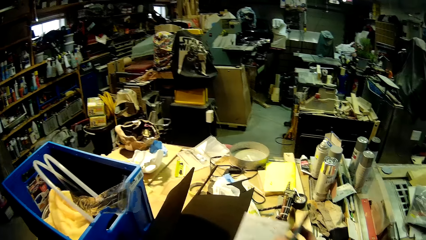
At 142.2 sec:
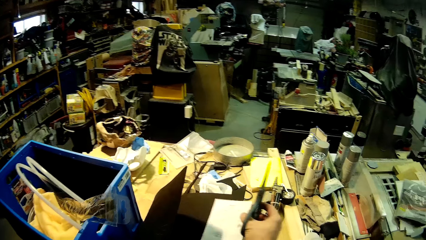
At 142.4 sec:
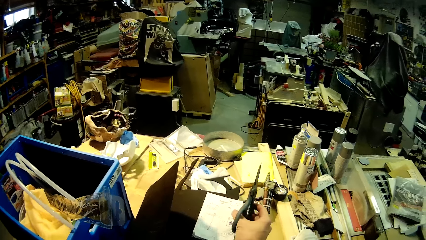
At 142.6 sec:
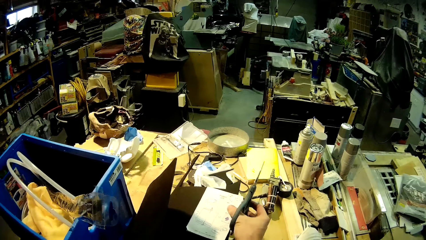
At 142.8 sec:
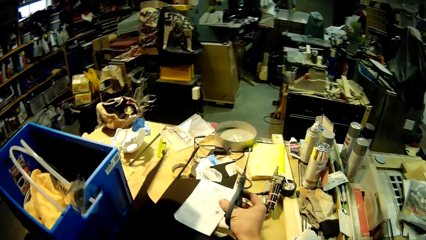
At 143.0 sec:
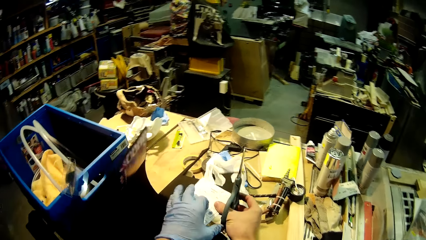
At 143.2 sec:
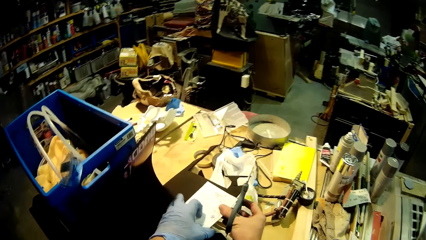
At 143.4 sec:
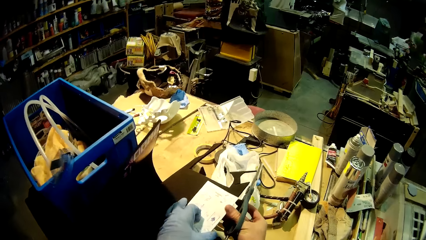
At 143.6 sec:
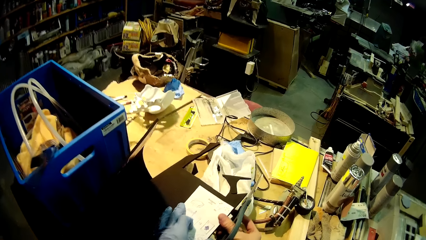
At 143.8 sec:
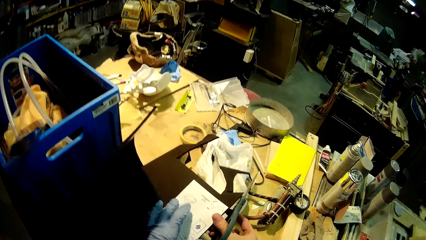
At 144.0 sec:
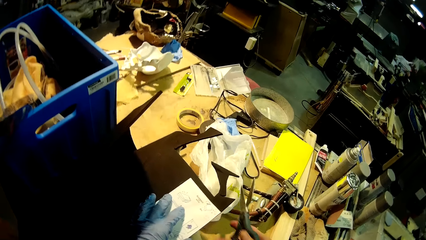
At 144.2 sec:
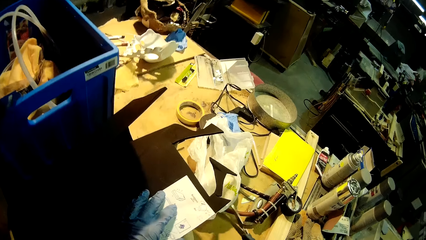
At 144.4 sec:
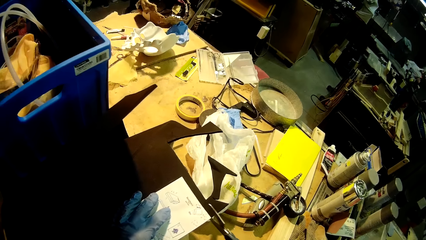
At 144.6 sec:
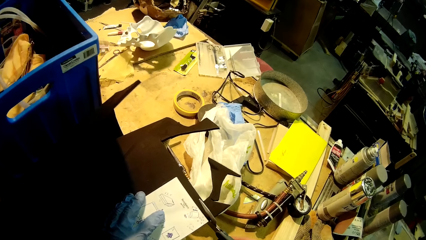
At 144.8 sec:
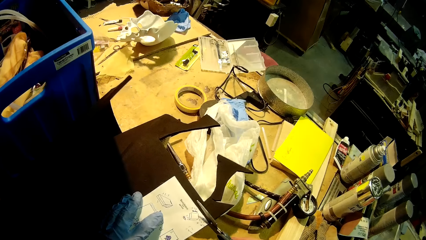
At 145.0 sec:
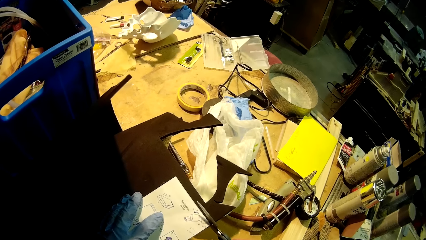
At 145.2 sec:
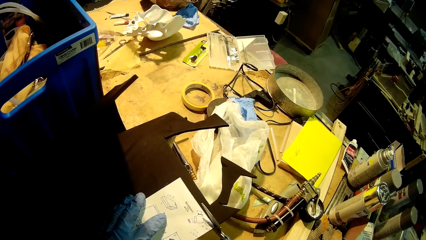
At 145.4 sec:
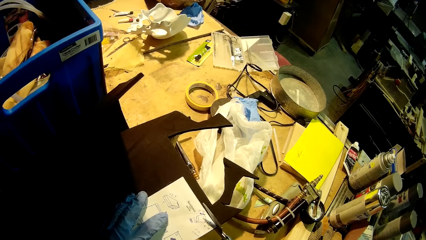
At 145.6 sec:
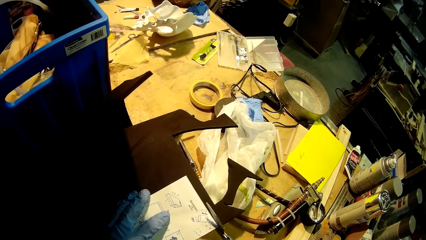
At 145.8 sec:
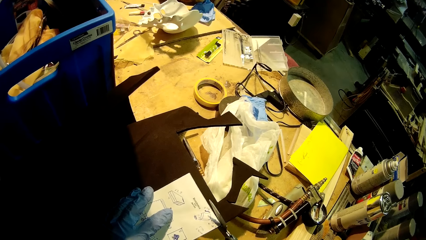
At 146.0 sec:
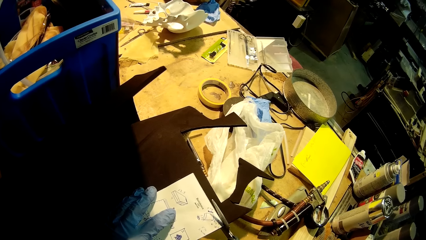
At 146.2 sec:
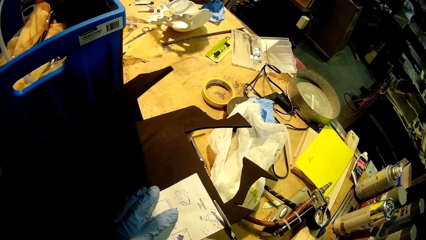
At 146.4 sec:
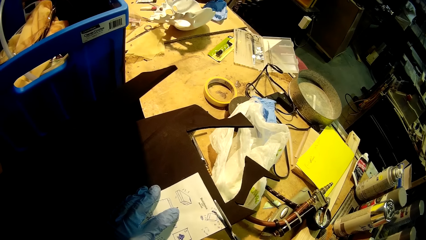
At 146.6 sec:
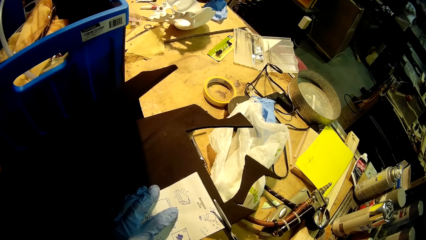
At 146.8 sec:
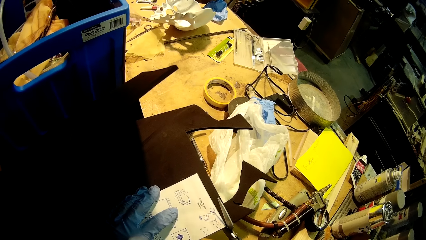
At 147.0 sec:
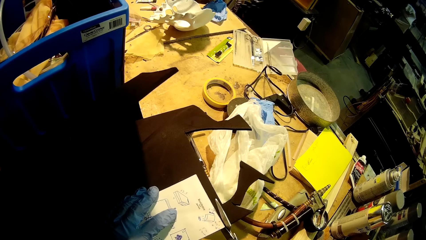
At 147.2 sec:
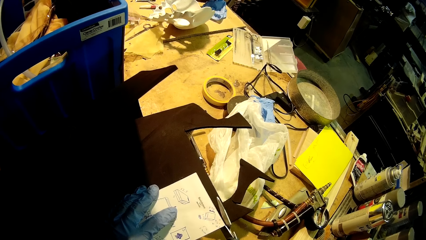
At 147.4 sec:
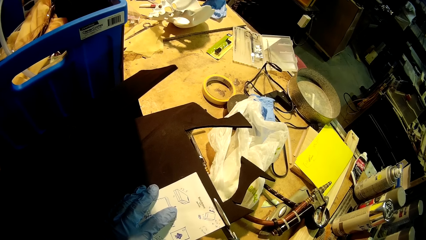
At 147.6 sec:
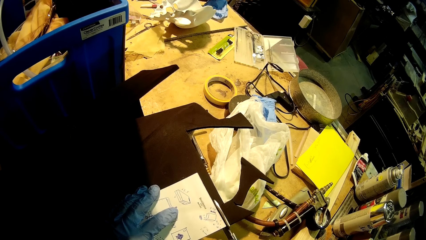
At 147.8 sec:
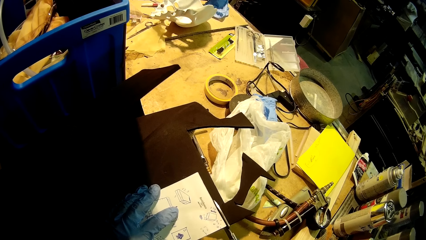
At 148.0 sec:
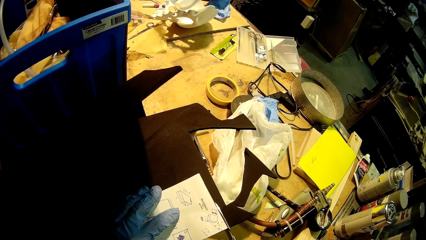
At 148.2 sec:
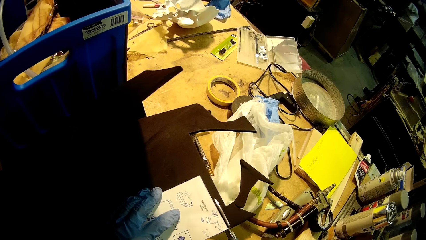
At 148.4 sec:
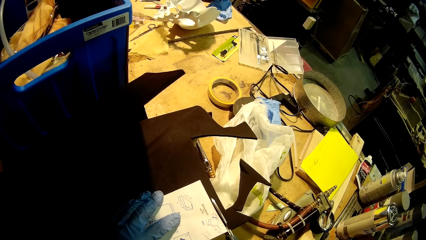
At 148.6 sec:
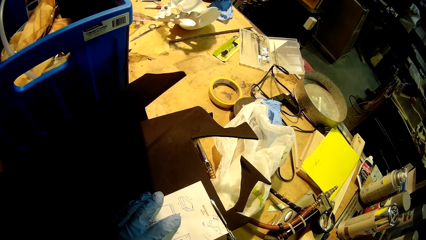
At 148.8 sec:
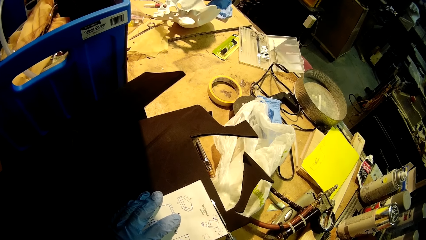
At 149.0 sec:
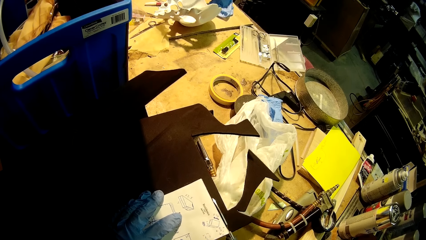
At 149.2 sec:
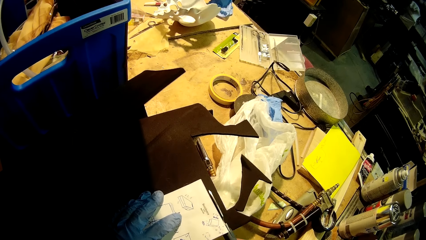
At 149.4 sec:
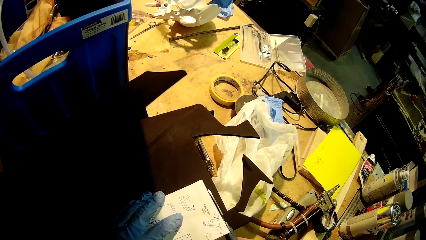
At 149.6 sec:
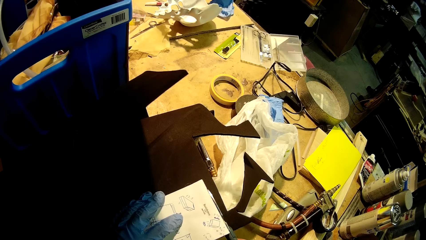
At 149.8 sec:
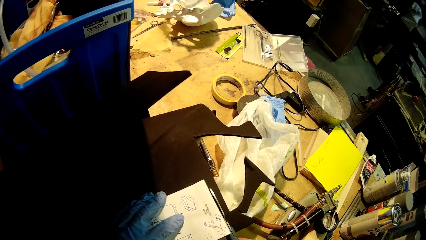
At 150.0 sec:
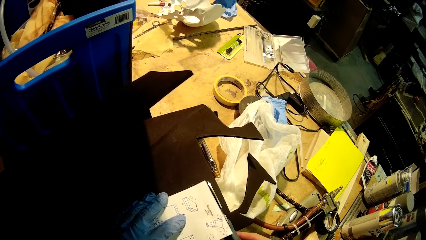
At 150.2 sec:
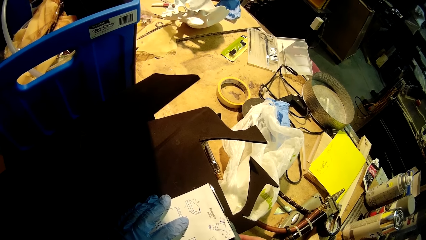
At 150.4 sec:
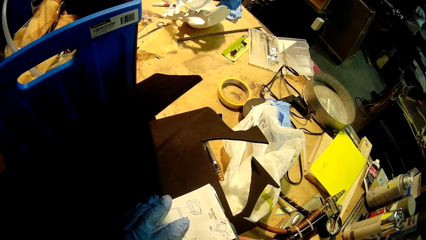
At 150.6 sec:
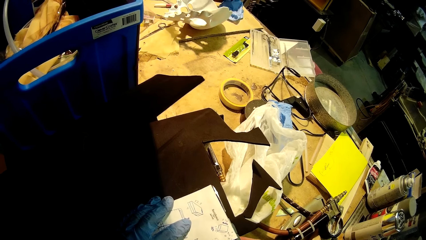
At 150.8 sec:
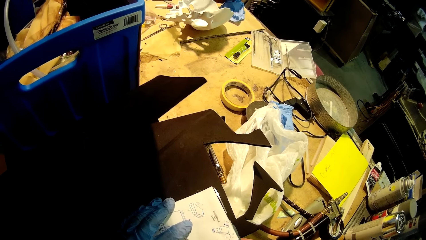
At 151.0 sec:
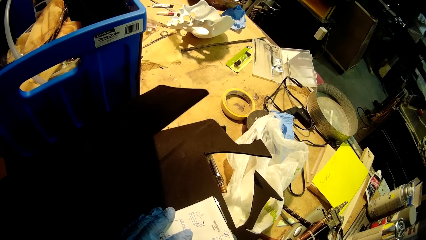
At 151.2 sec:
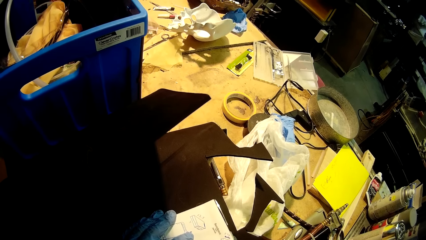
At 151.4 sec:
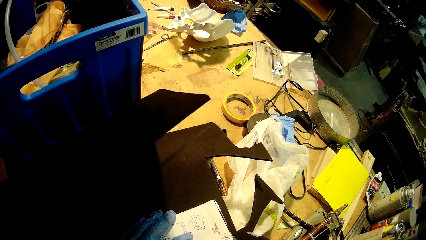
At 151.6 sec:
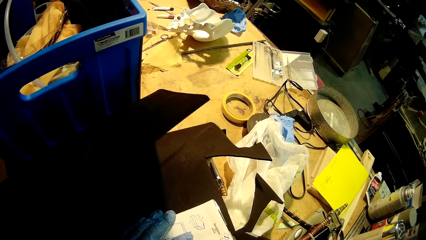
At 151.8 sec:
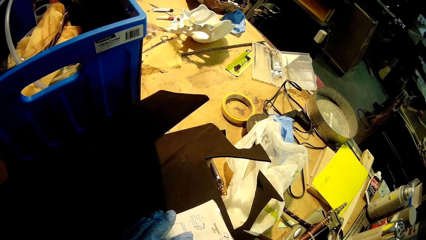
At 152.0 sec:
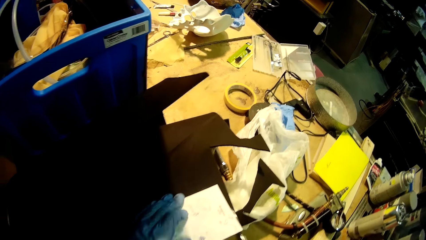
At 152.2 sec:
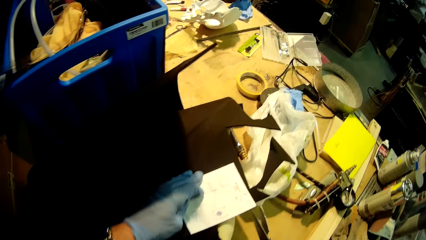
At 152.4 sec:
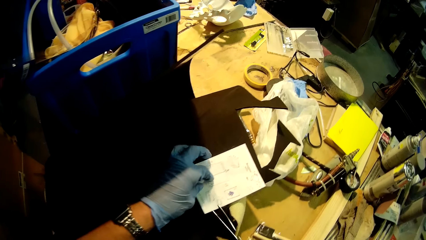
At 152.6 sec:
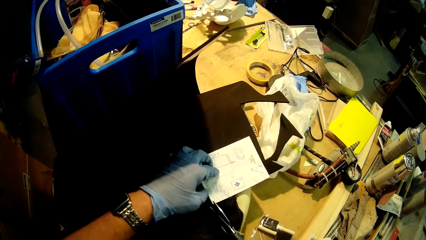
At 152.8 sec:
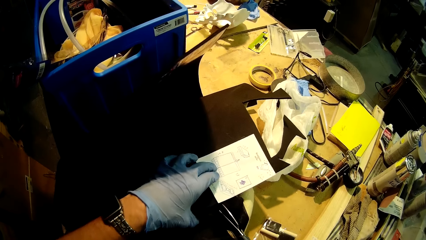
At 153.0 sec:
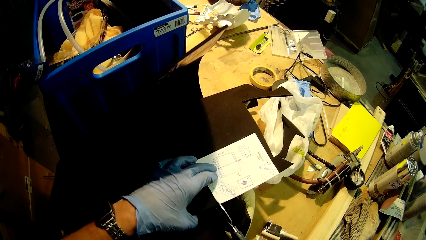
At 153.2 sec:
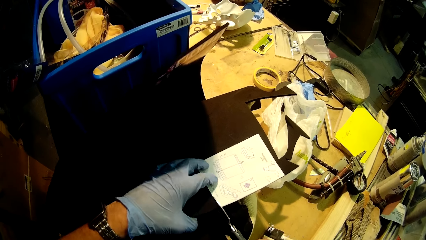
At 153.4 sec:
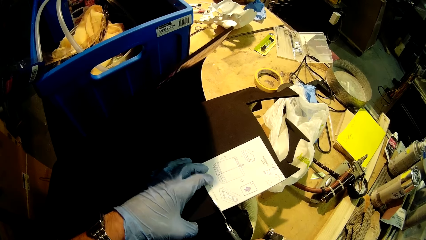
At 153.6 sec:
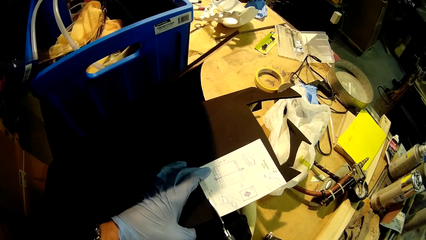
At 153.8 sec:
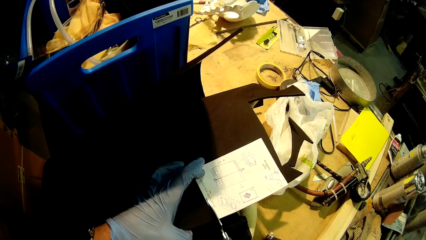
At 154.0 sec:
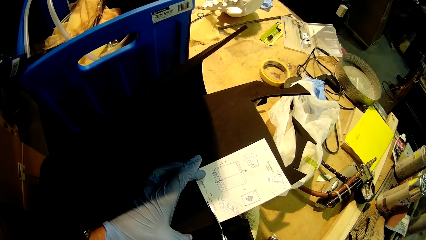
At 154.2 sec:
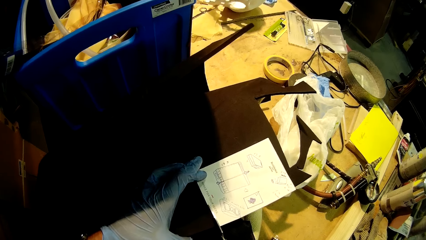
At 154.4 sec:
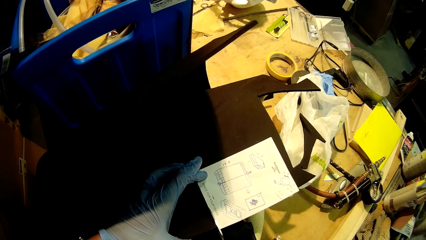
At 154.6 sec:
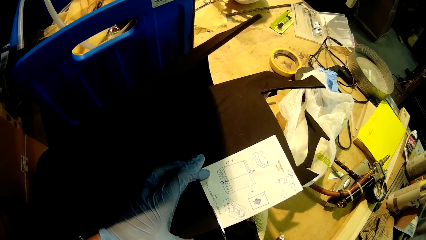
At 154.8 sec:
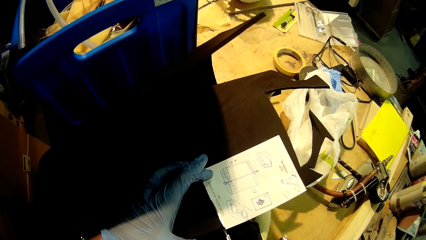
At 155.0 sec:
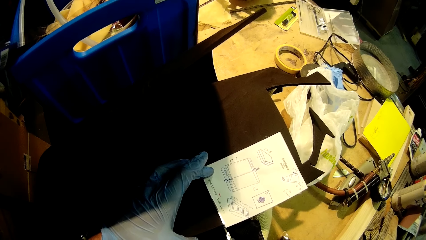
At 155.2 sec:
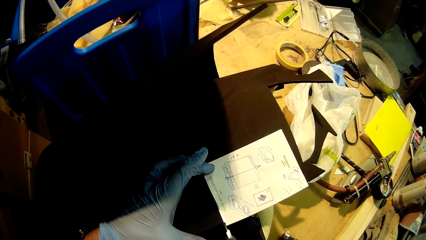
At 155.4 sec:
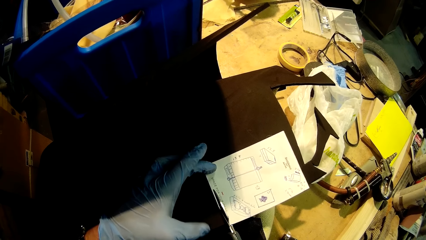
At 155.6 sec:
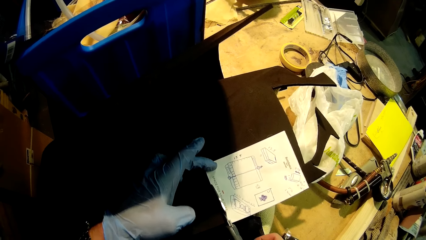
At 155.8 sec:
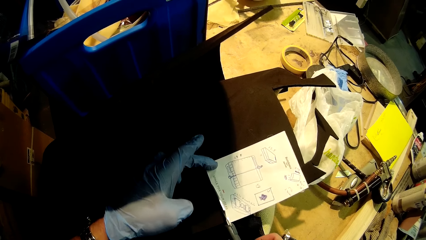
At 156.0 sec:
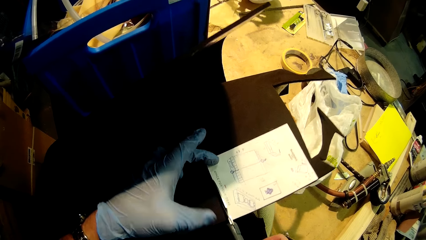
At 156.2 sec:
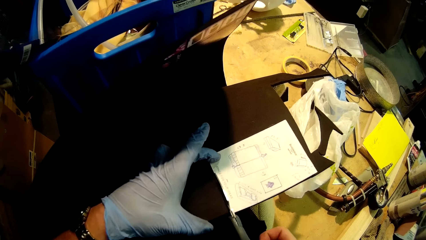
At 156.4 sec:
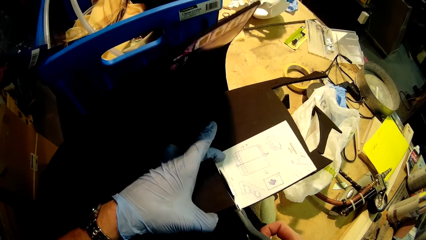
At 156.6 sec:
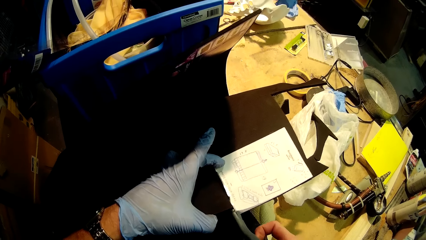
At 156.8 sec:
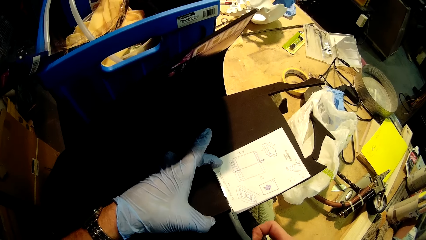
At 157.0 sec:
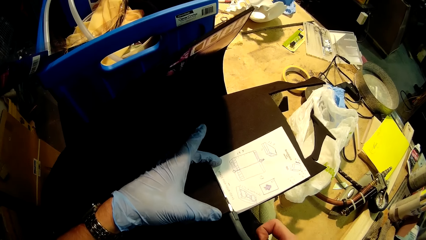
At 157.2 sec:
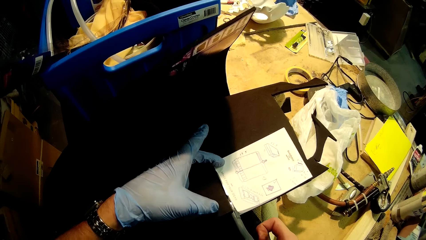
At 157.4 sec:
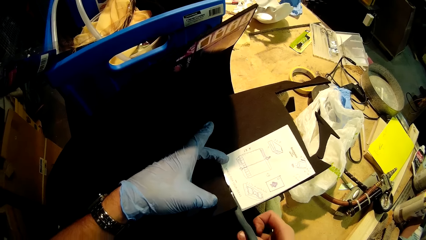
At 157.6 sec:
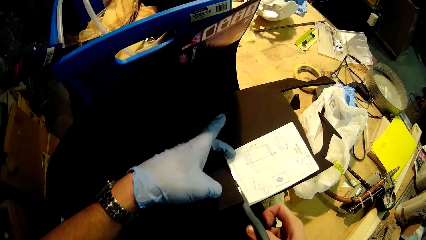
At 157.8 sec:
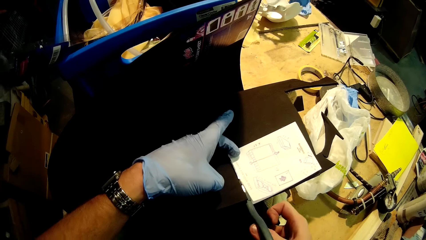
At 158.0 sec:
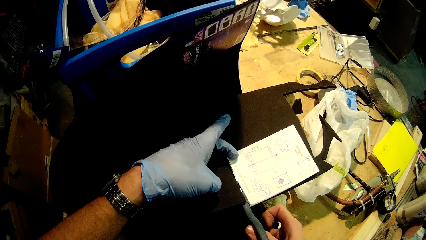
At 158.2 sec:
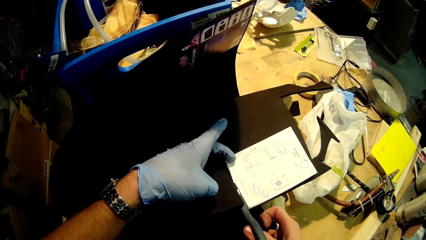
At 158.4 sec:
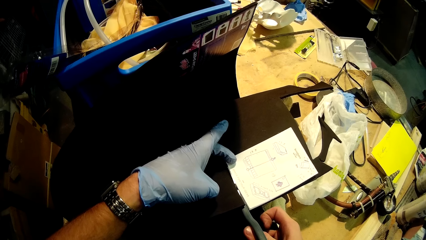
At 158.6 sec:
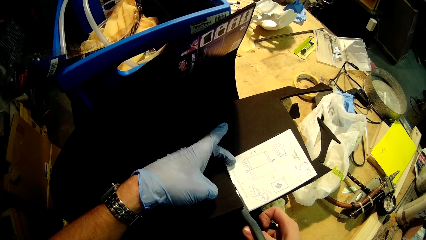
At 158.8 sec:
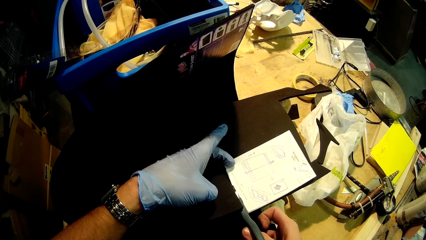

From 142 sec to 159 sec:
The camera wearer moves around the garage. He places the white cardboard along a black cardboard on a box. He cuts the black cardboard with the scissors in his right hand.
